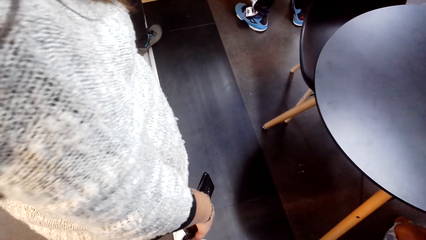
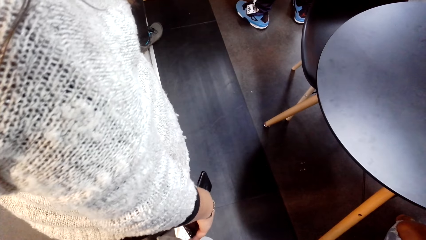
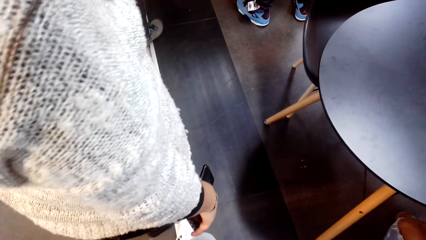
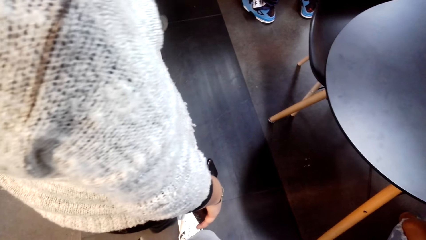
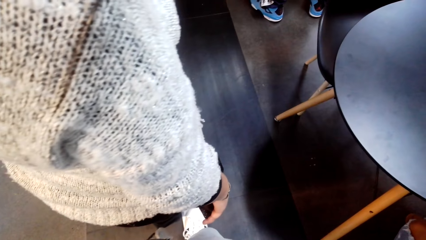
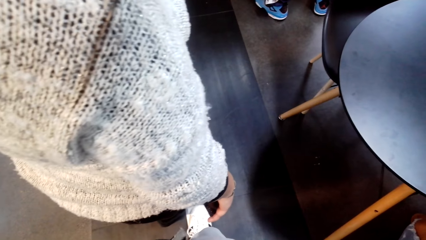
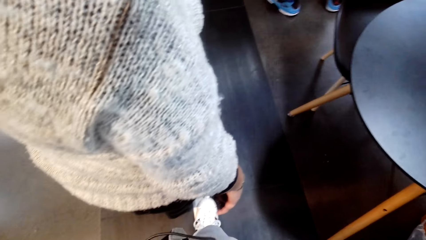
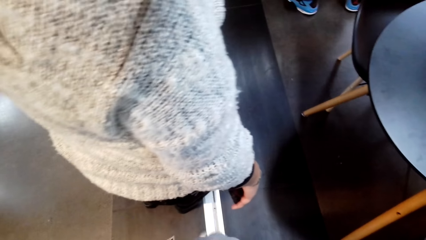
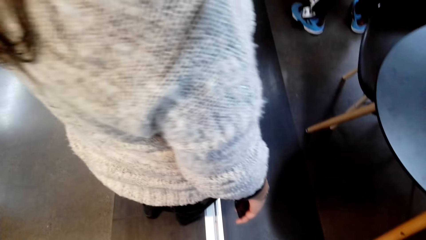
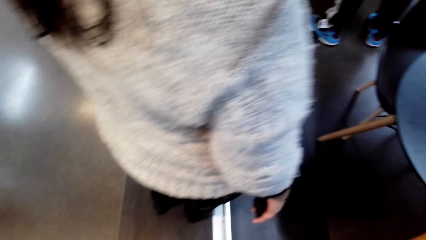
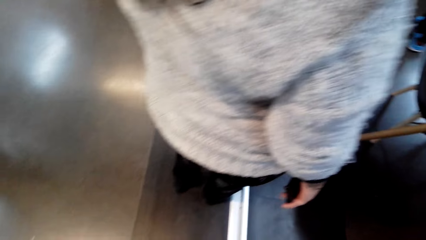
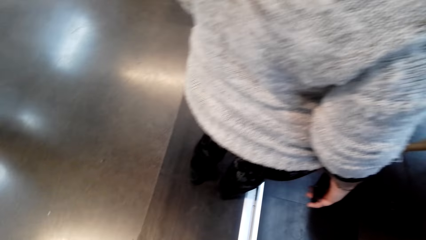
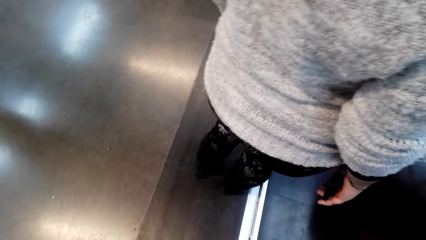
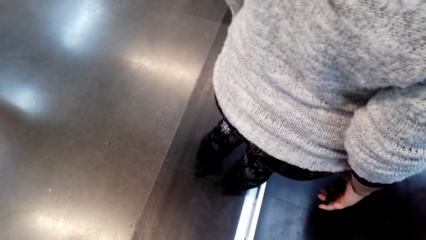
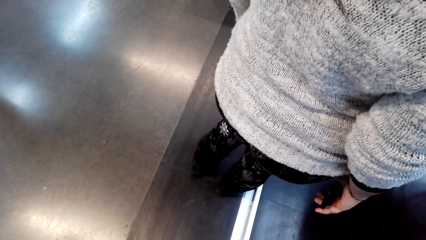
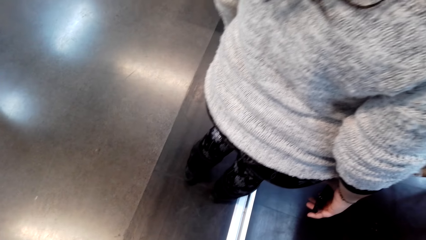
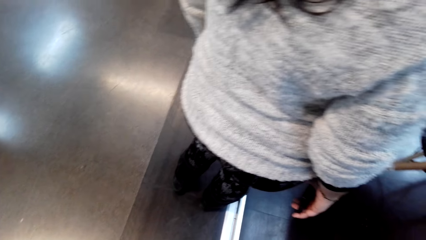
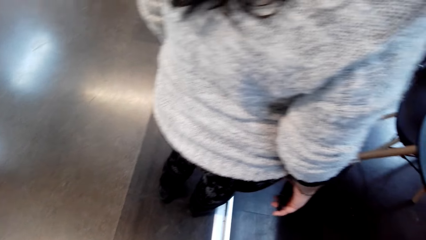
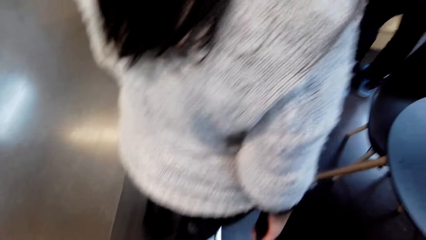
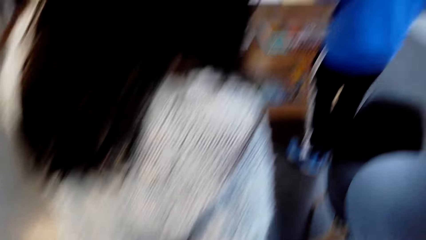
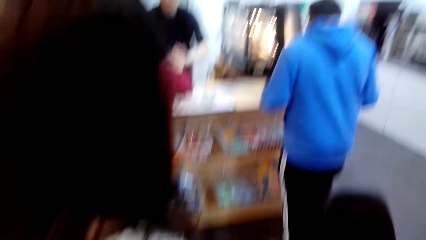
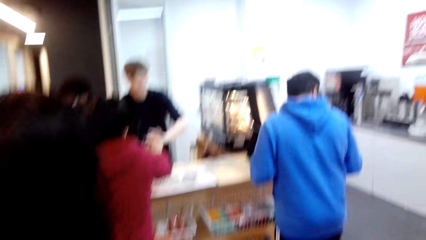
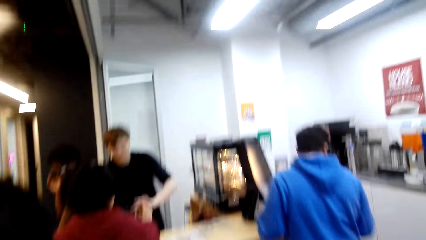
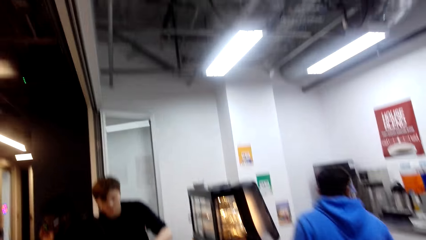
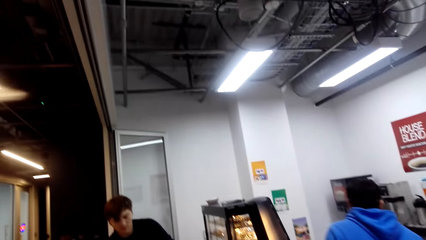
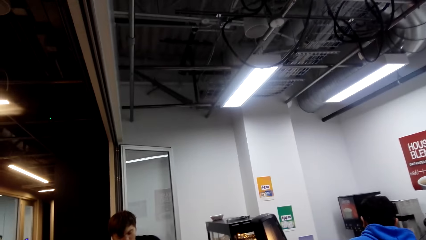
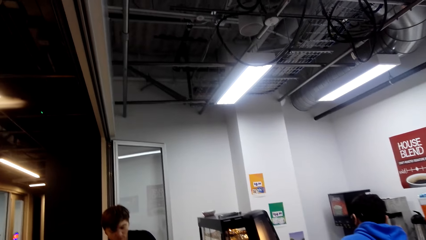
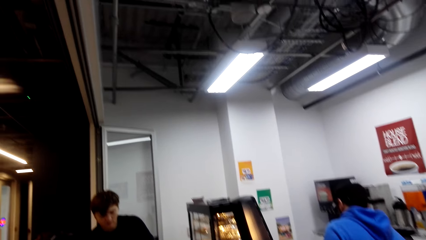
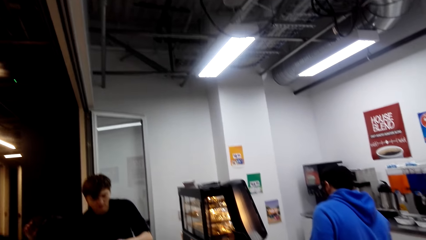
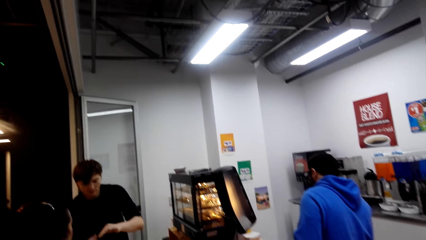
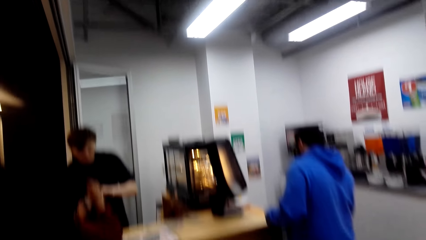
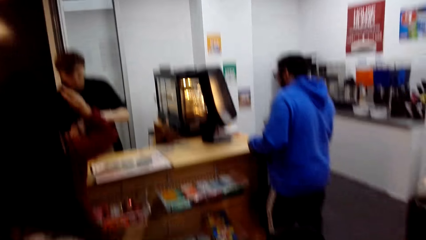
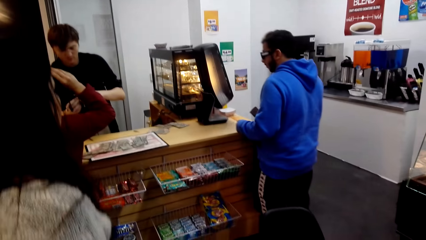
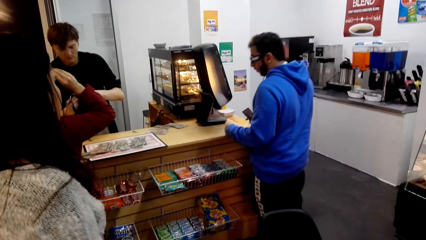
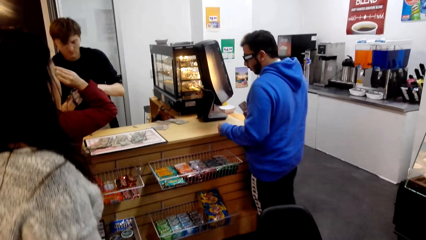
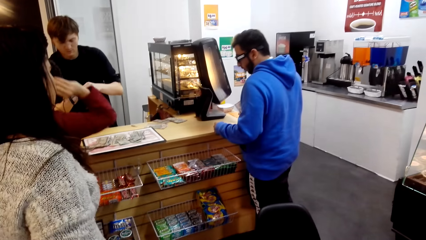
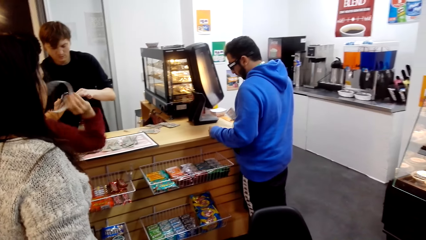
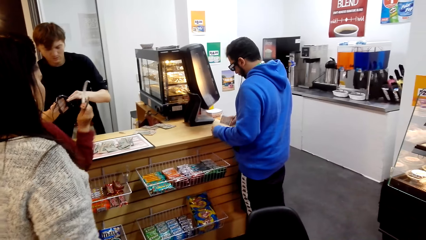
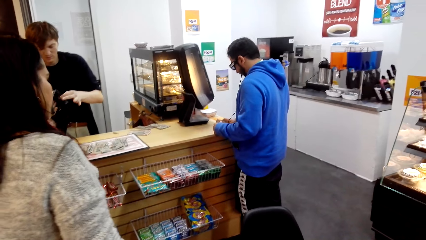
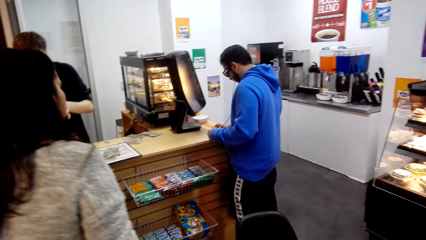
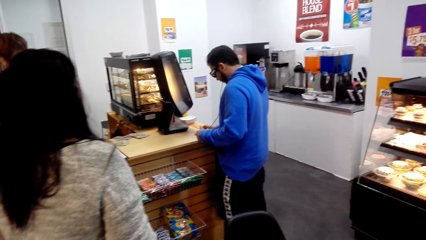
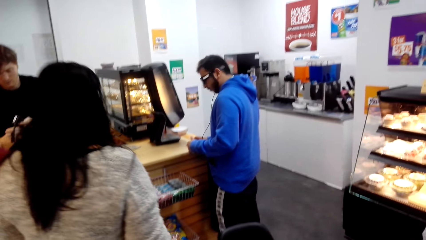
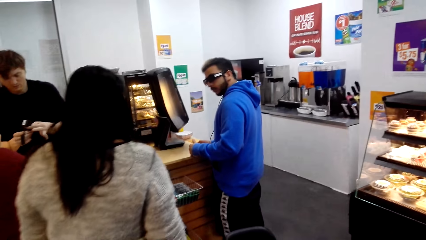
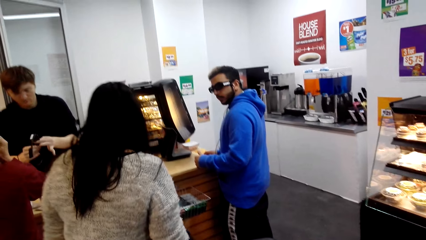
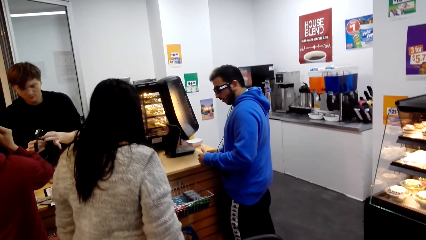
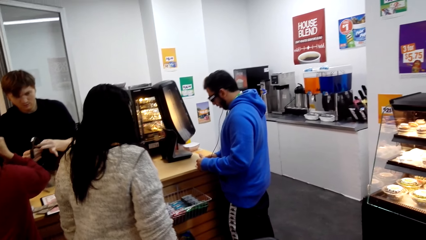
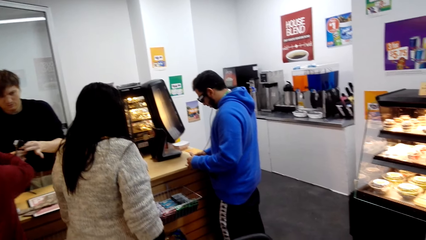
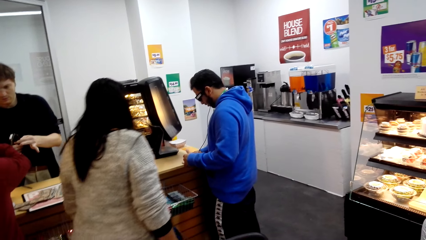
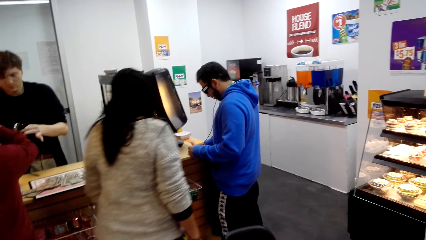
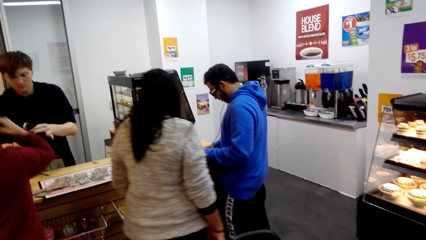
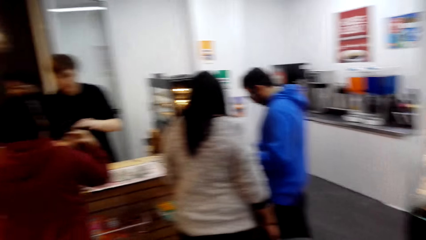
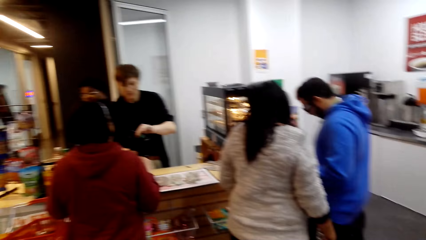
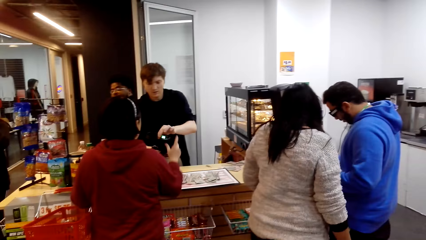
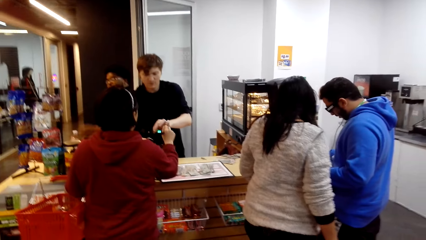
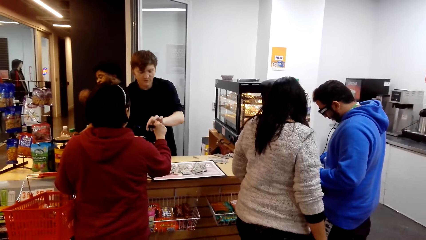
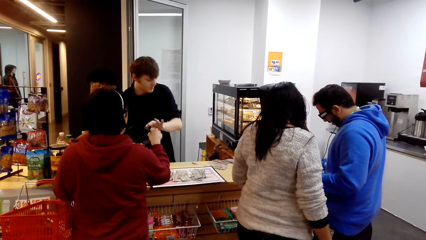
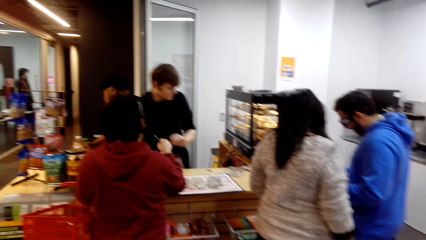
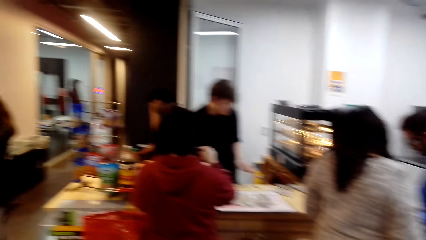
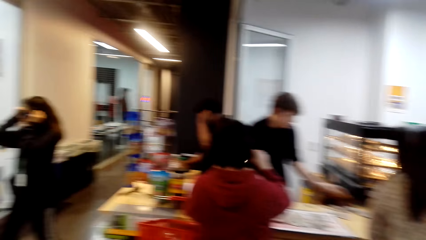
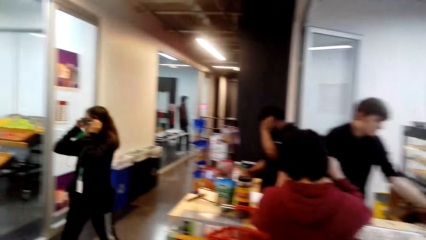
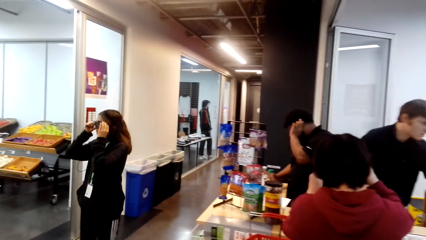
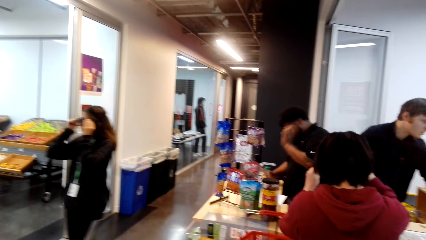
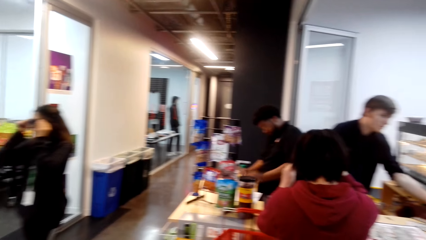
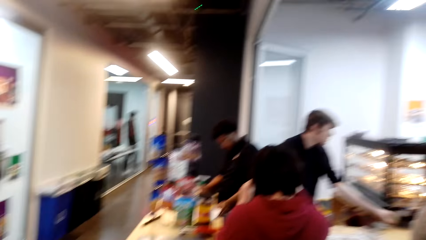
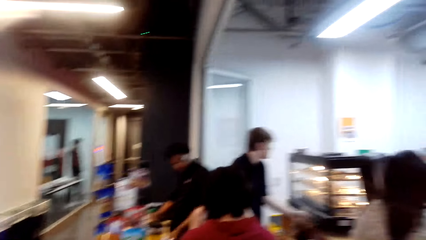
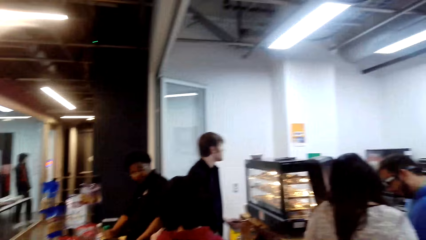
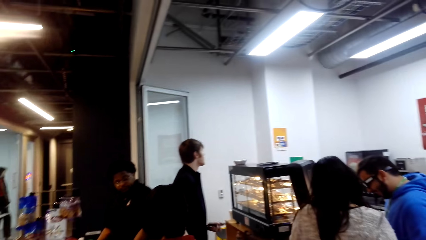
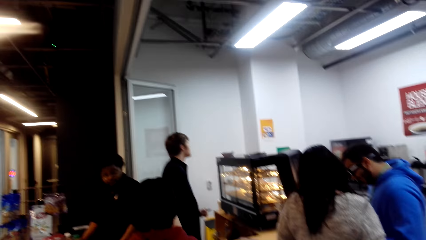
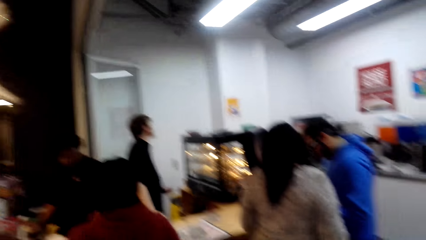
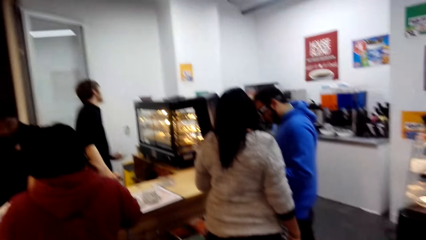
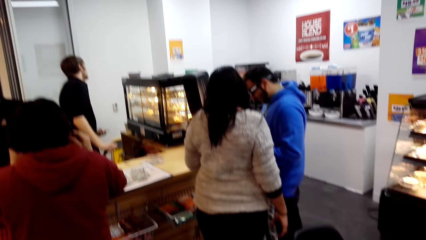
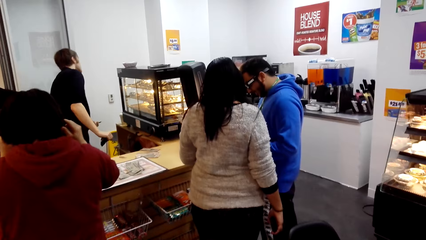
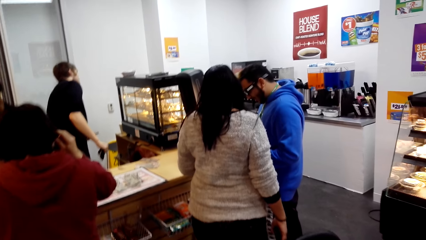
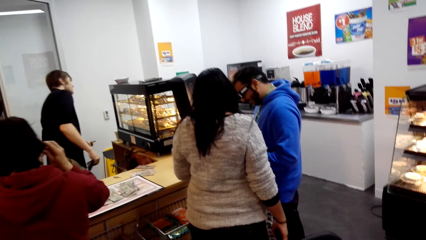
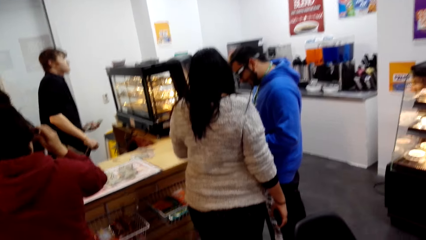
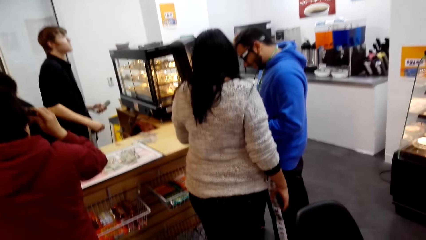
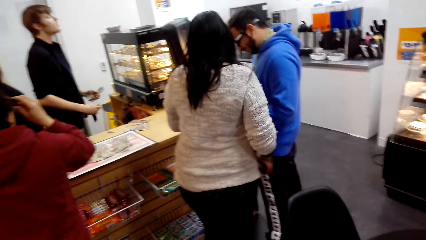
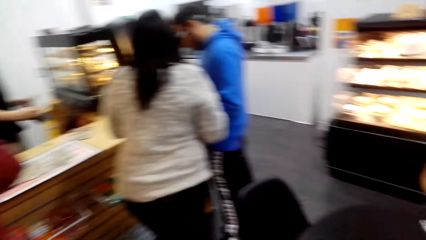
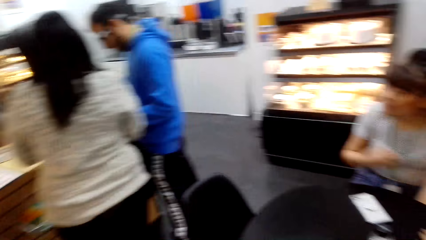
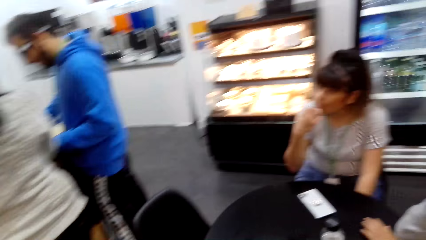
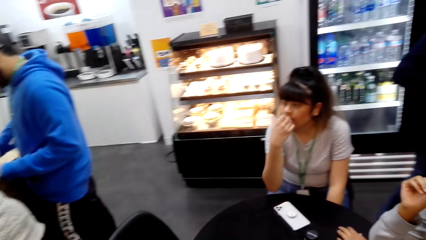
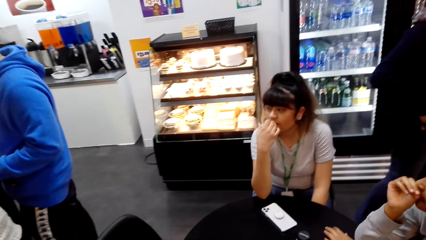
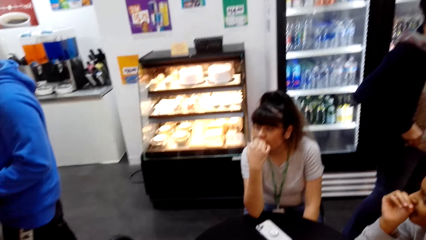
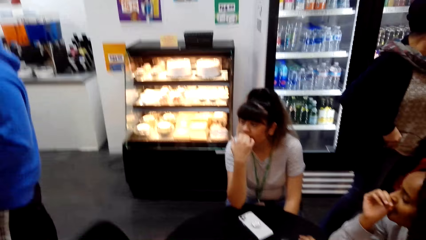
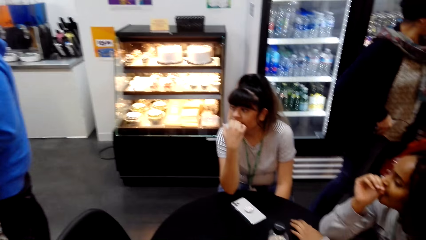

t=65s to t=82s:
A man walks towards the counter.
